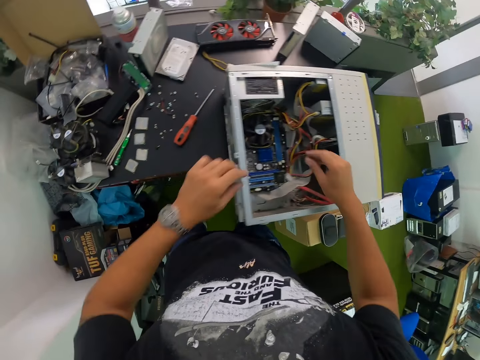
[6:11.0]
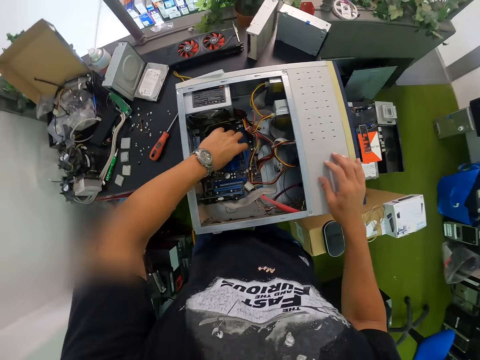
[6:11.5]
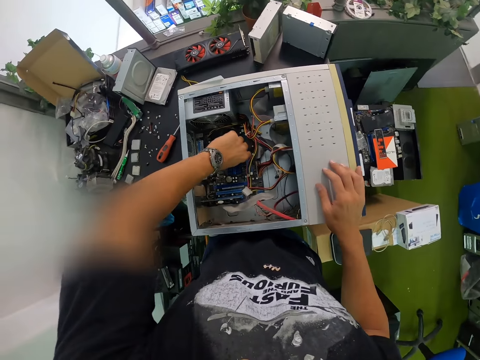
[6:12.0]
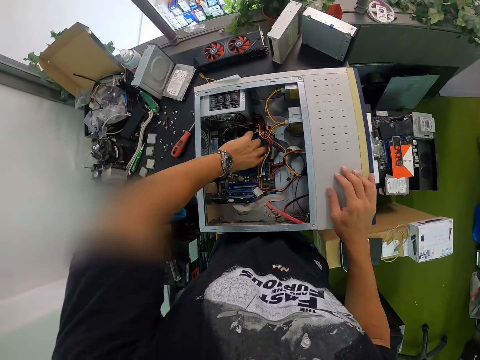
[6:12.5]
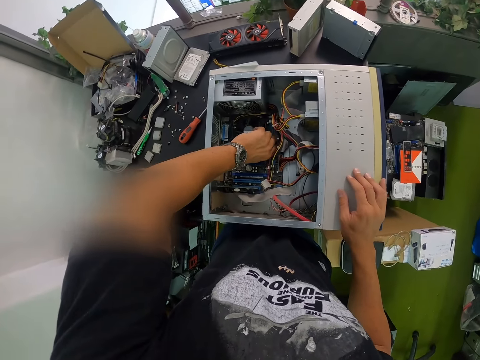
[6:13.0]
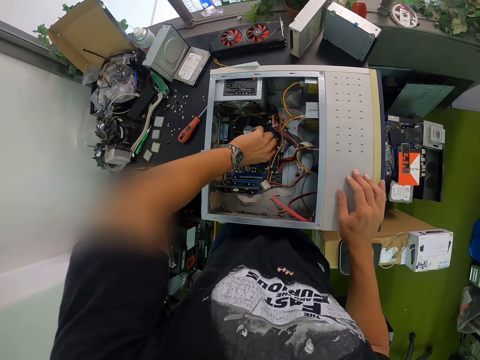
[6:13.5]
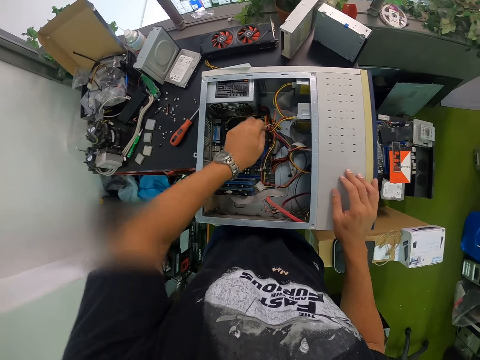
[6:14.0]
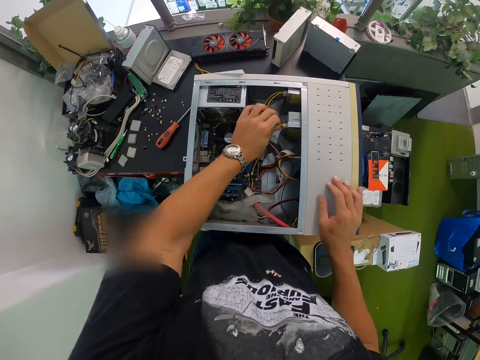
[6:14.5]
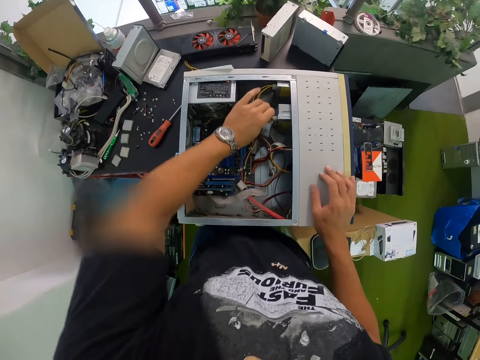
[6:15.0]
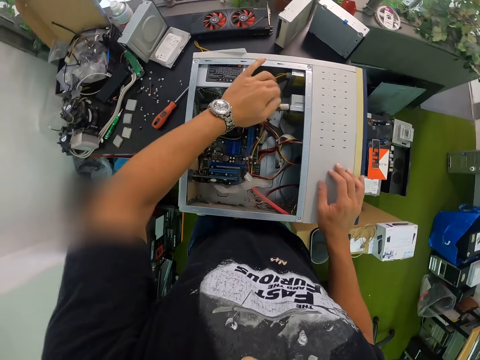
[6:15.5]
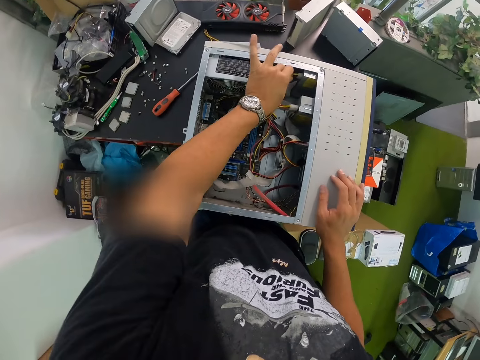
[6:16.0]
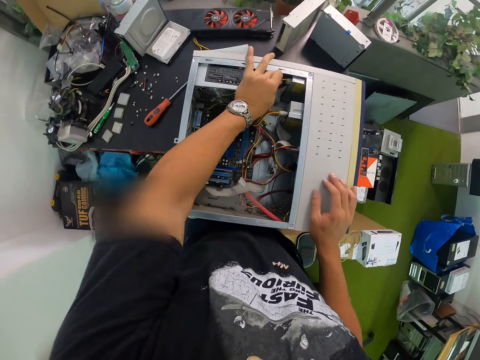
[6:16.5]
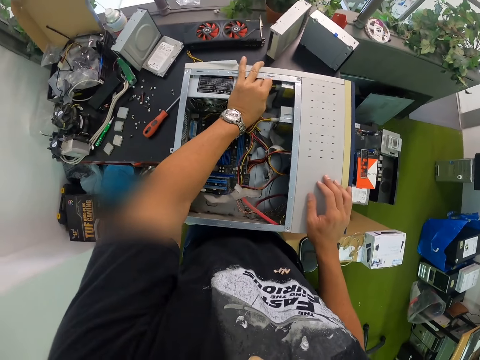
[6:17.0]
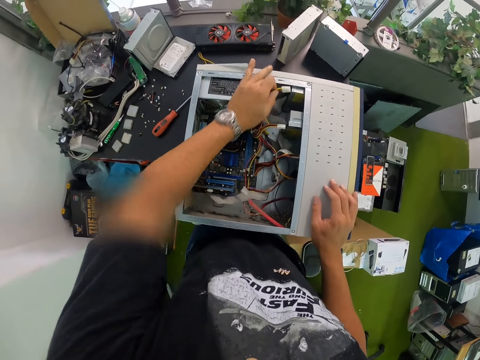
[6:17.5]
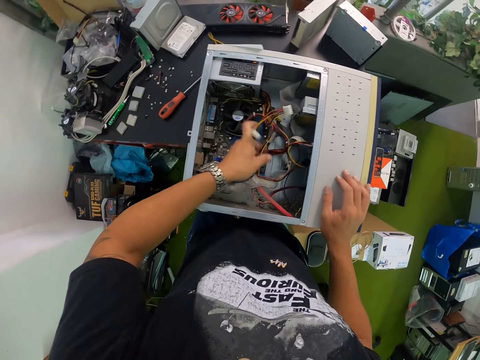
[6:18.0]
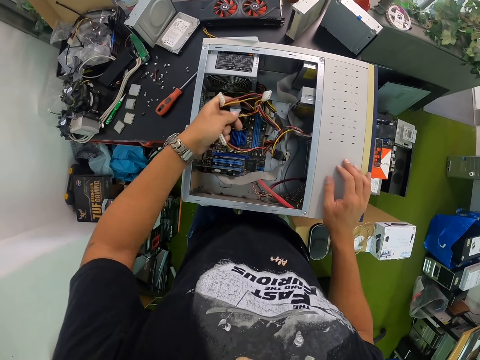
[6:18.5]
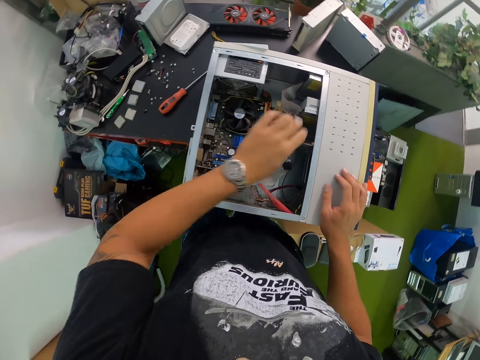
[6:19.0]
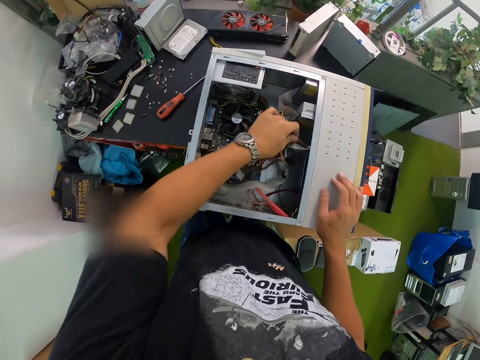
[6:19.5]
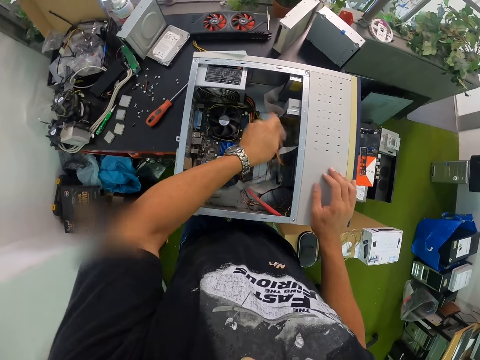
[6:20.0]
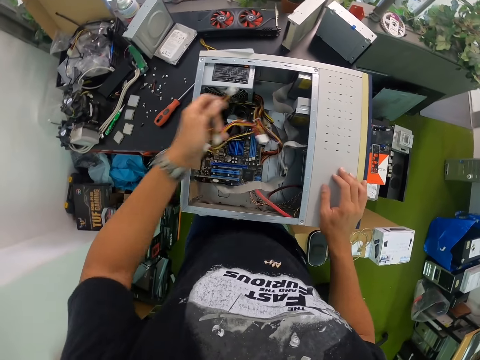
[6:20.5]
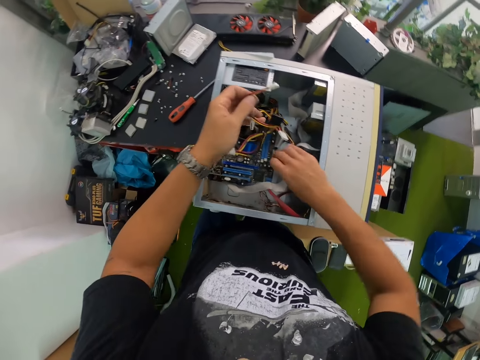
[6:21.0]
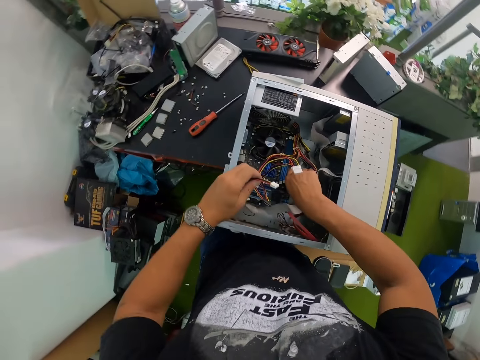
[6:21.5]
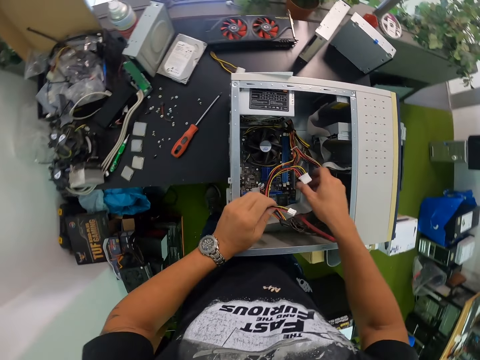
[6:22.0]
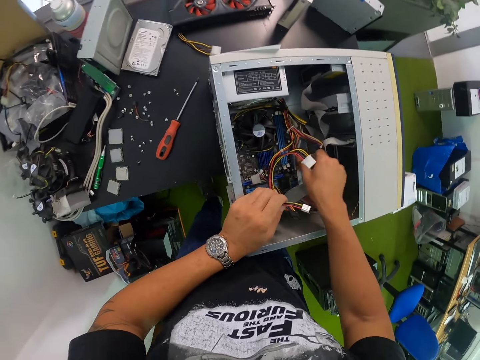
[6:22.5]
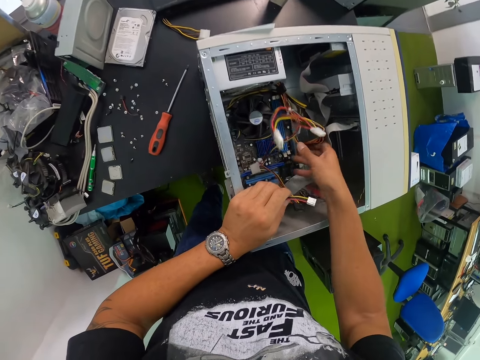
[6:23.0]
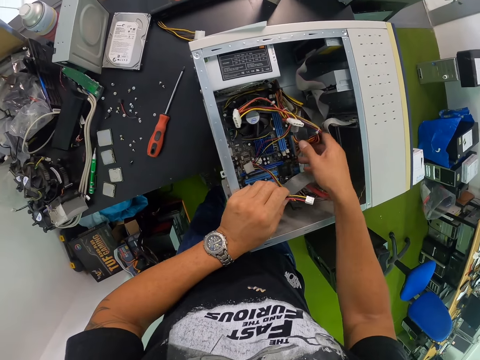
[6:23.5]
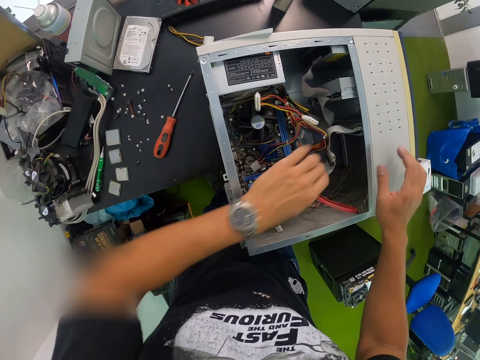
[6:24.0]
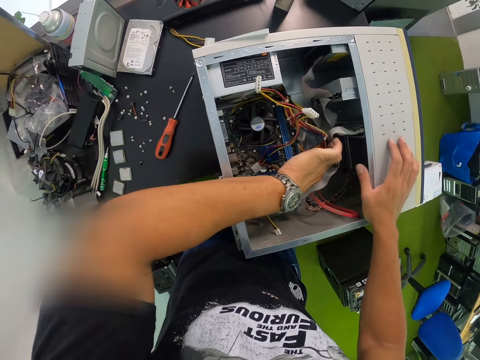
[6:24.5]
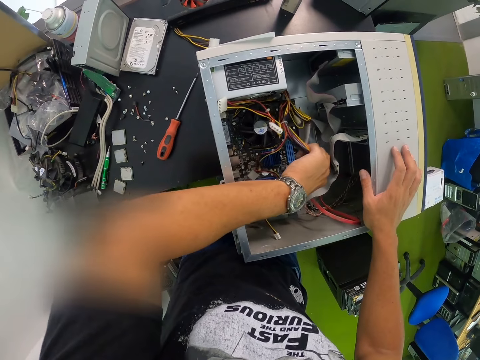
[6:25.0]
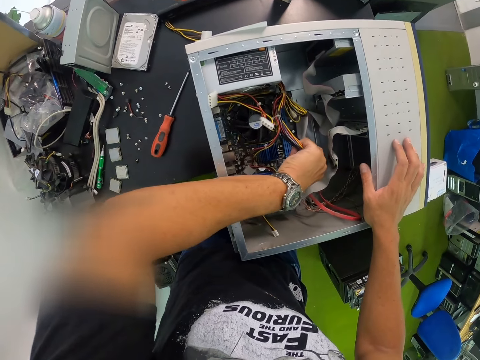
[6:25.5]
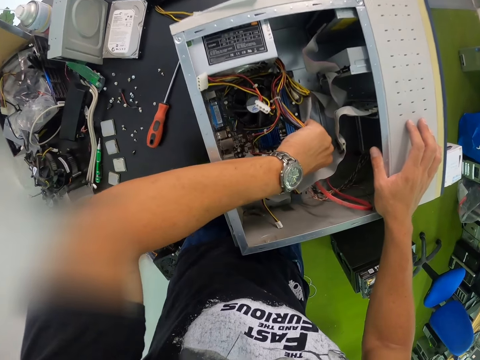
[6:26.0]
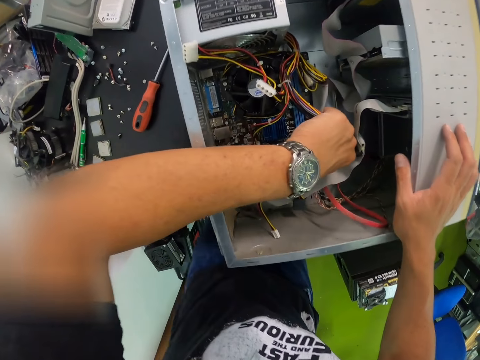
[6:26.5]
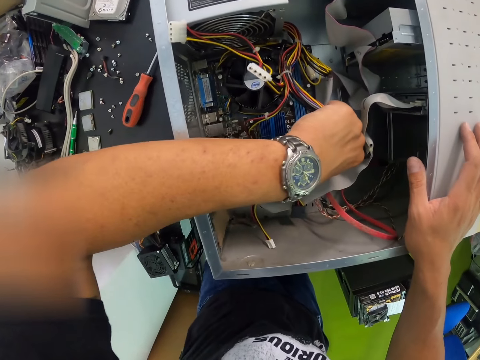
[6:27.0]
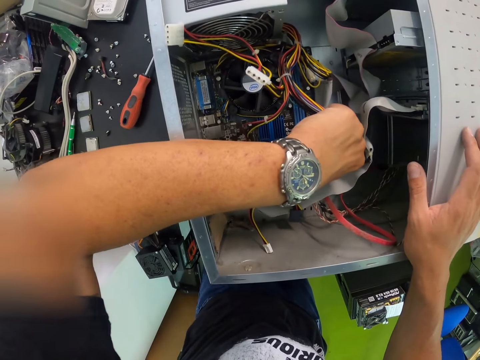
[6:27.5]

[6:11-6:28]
The camera wearer touches the computer case motherboard with his left hand. He places his right hand on the computer case. He touches the computer fan in the CPU with his left hand. He unplugs a cable in the computer case with his left hand. He does it again. He arranges the wire in the computer case with his left hand. He unplugs a cable in the computer case with his left hand. He unplugs a cable in the computer case motherboard with his right hand. He places his right hand on the computer case. He unplugs the cable in the computer case motherboard with his right hand.

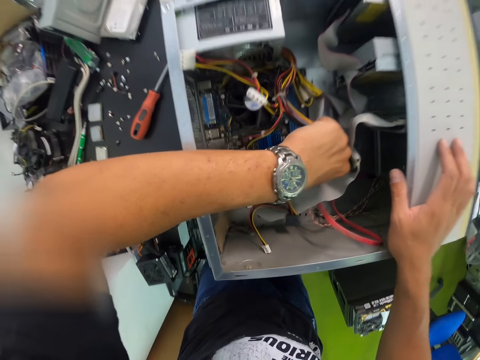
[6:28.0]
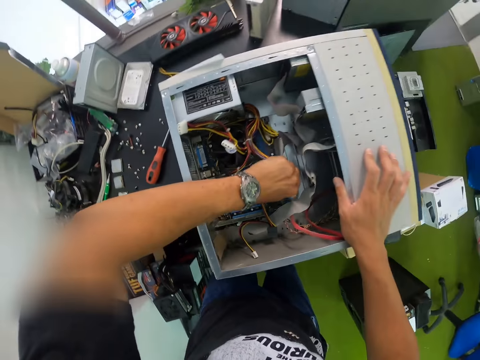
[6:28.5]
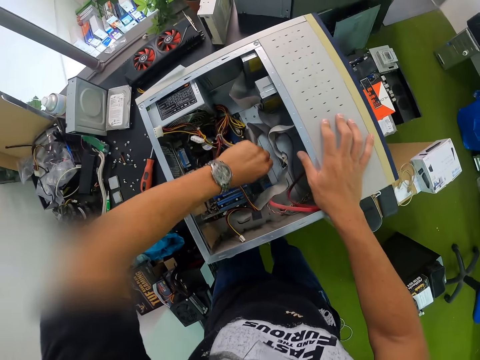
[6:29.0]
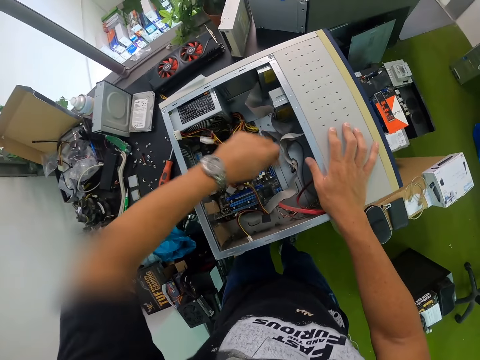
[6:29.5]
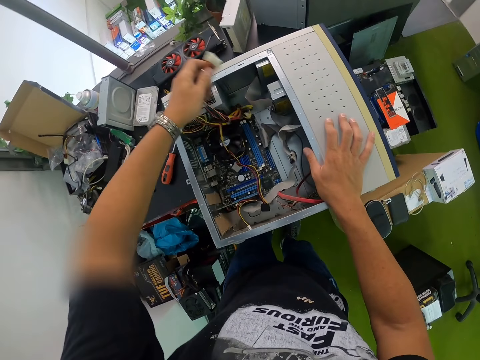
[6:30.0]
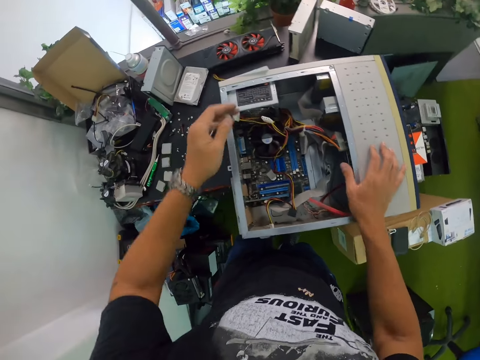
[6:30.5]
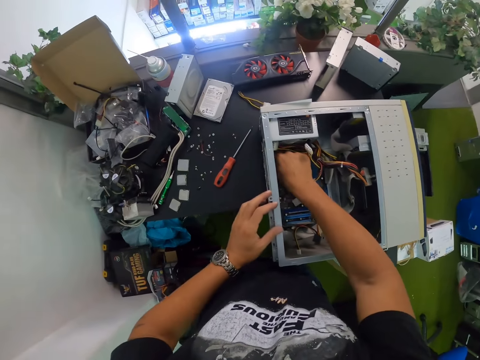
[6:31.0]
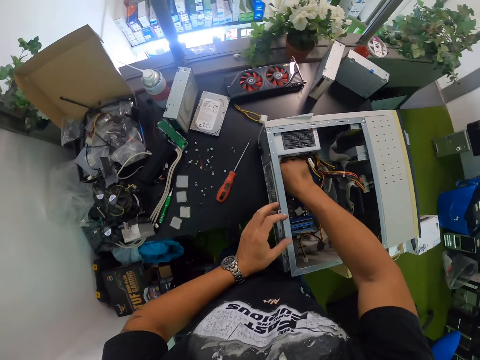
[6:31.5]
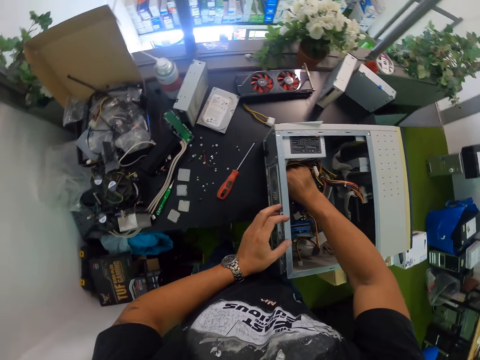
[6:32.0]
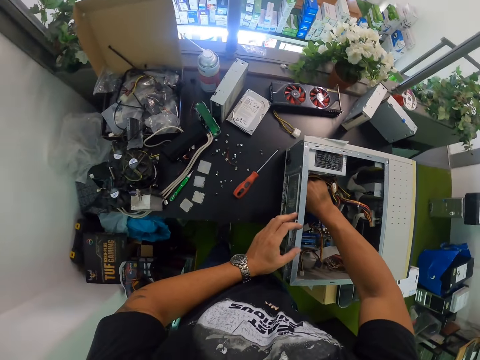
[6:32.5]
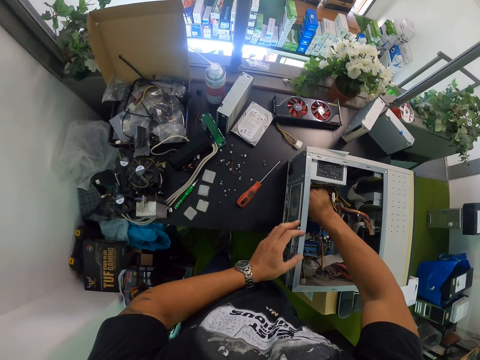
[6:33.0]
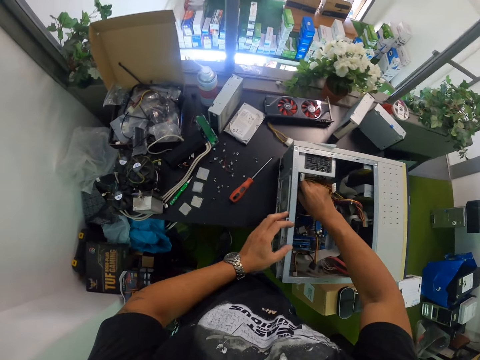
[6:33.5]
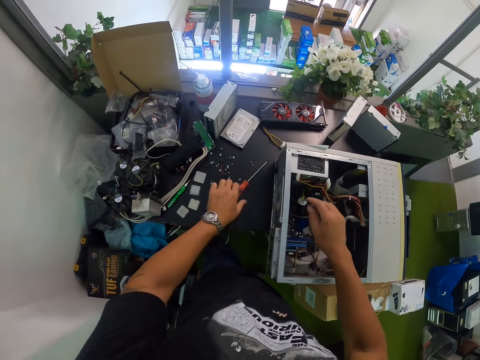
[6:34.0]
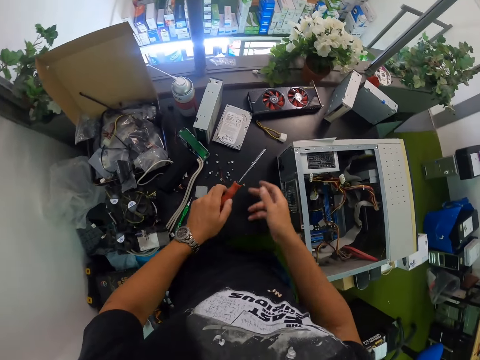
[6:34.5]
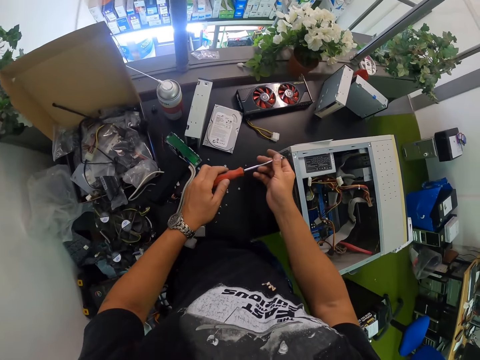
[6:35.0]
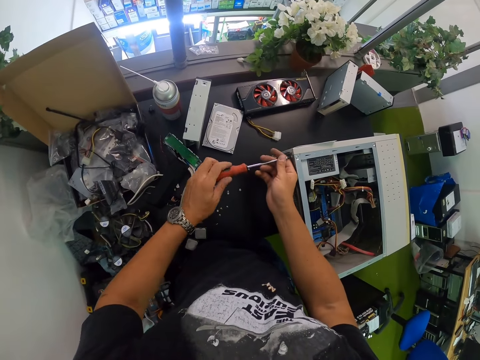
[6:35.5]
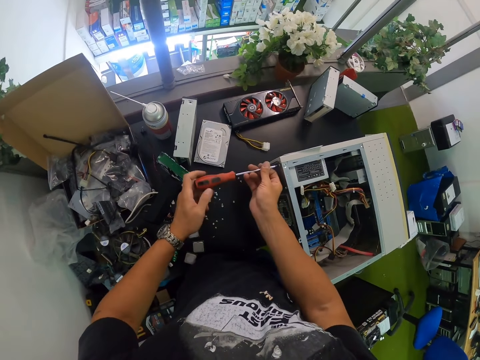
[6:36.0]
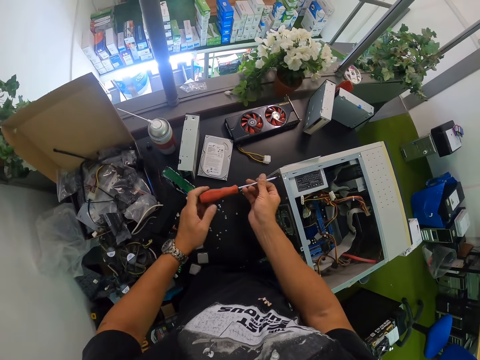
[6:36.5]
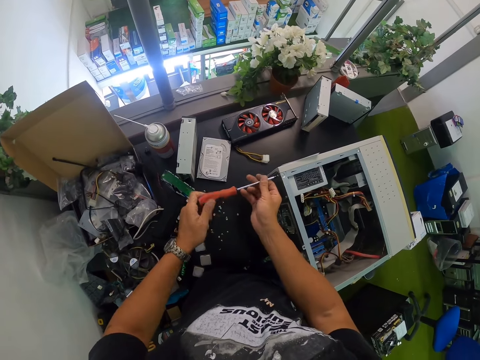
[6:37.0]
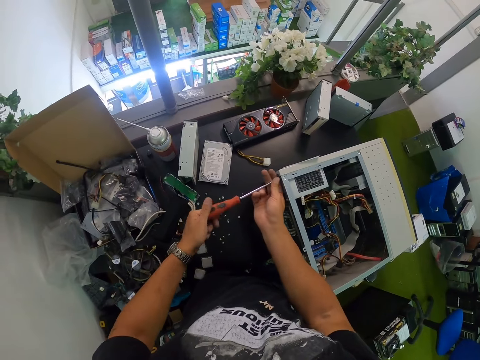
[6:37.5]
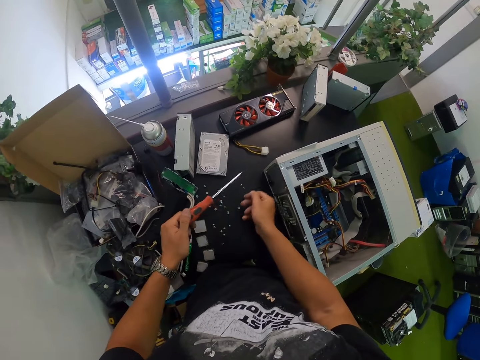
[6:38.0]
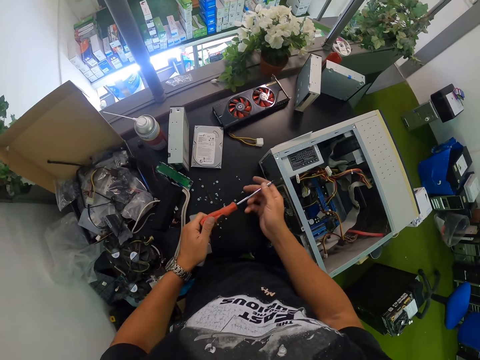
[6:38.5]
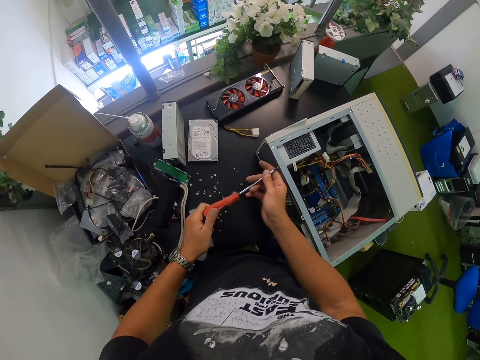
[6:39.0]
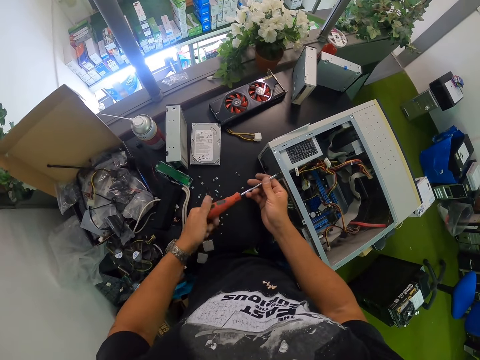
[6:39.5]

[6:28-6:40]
The camera wearer drops the cable in his left hand. He places his left hand on the computer case. He unplugs a cable in the computer case motherboard with his right hand. He picks up a screwdriver from the table with his left hand. He unscrews a screw on the computer case with the screwdriver in both hands. He drops the screw on the table with his right hand. He unscrews a screw on the computer case with the screwdriver in both hands.
